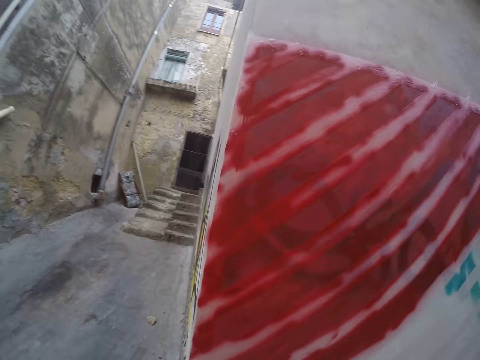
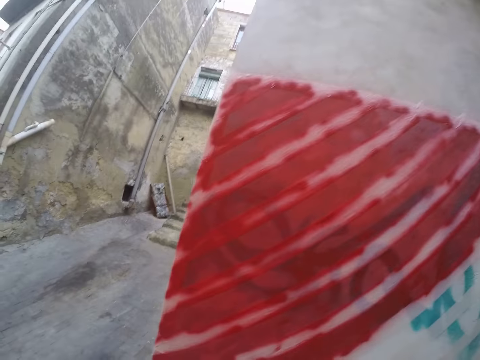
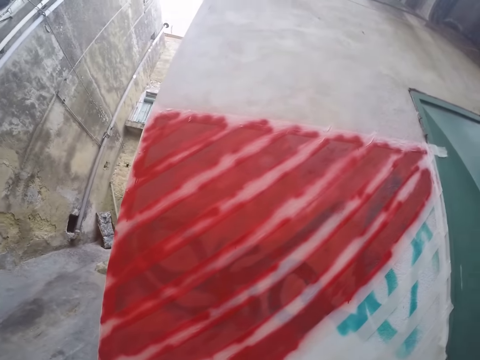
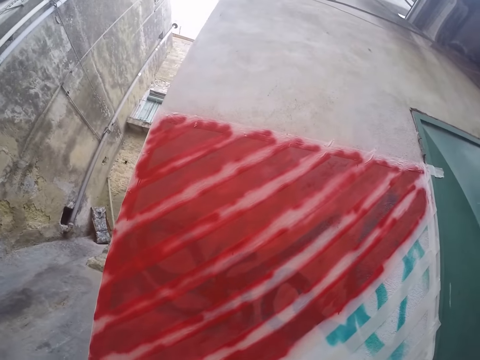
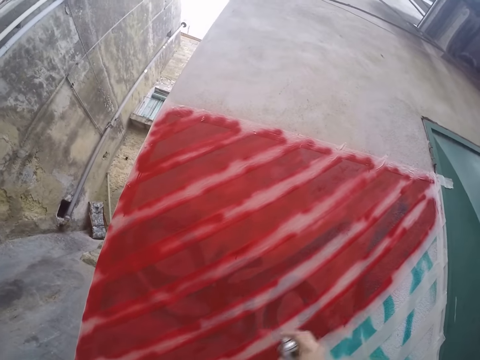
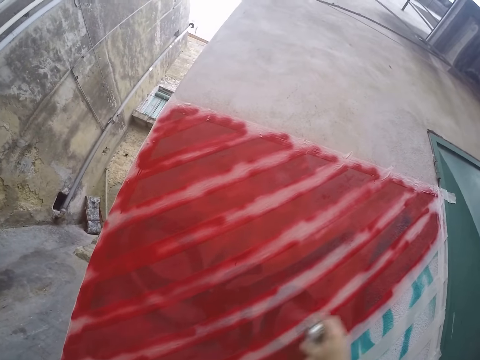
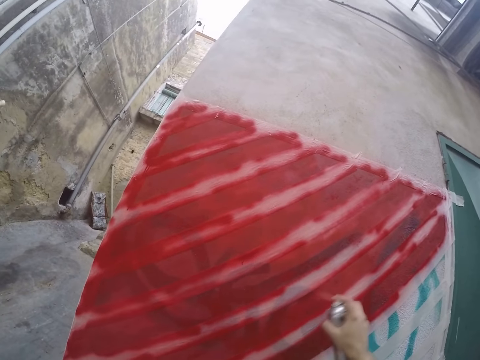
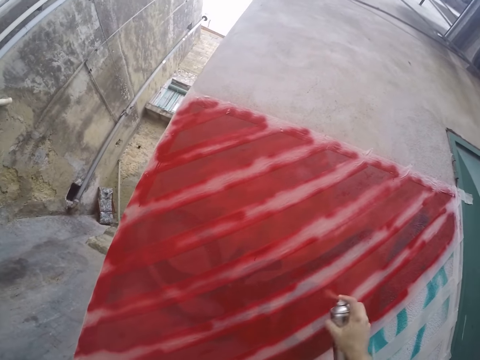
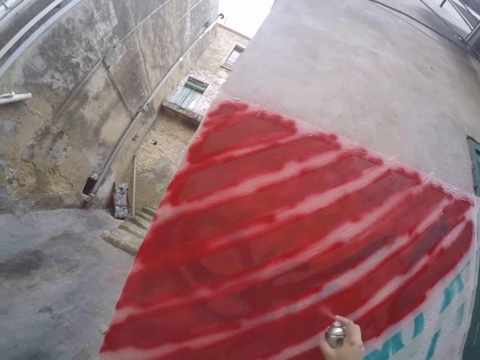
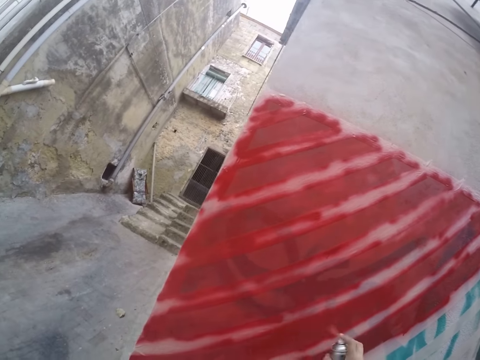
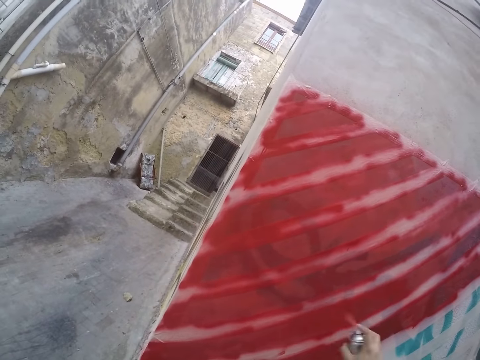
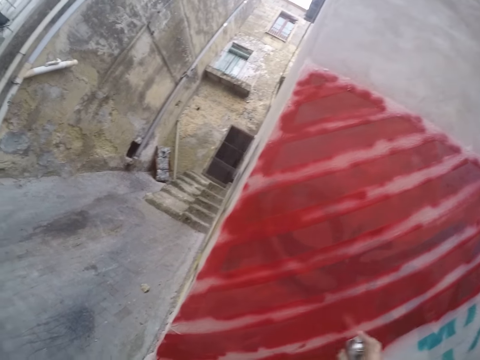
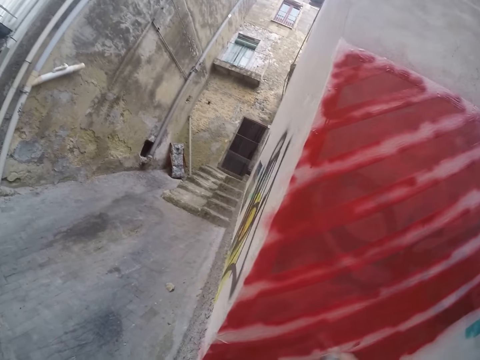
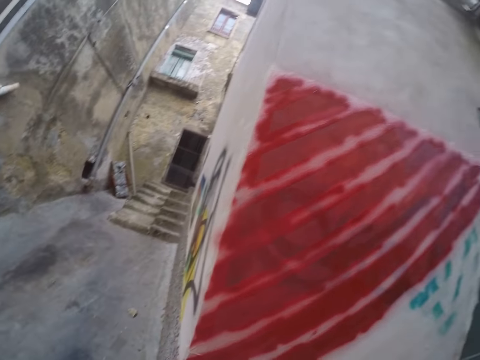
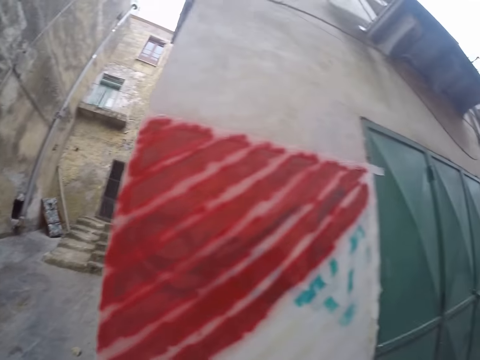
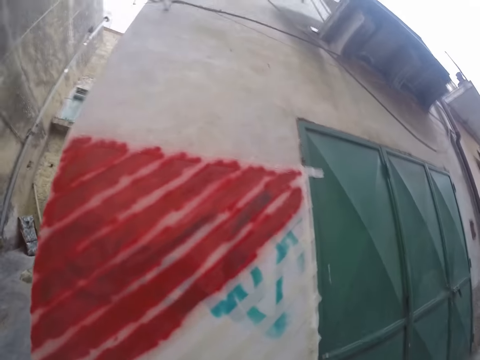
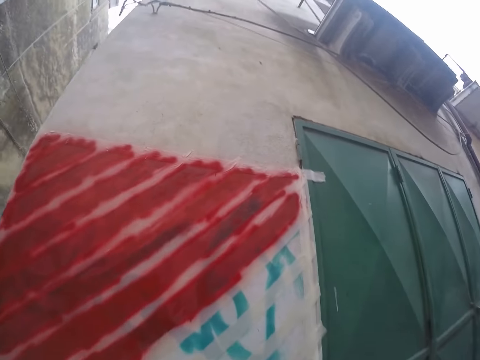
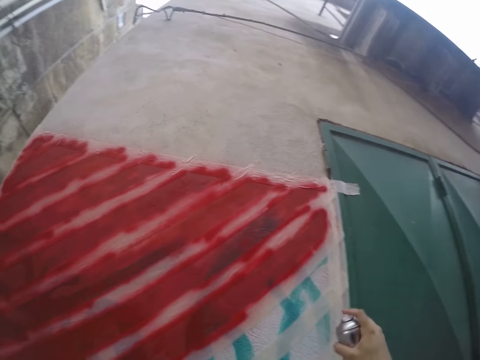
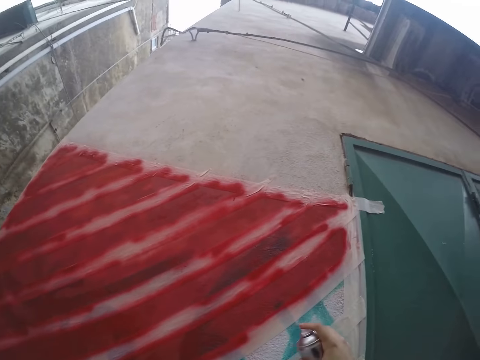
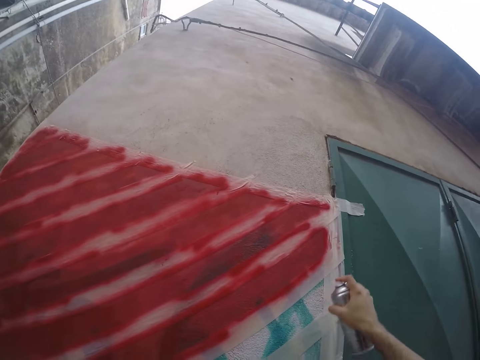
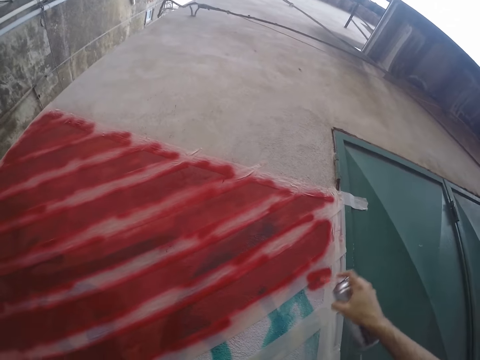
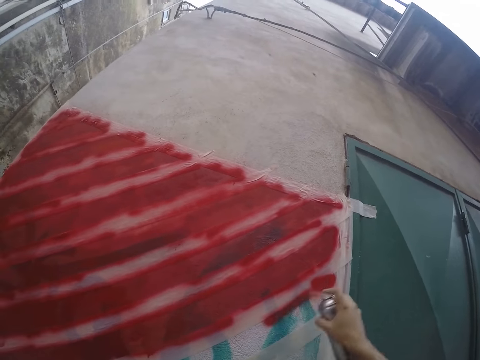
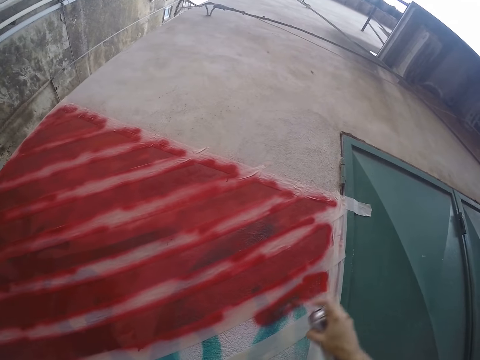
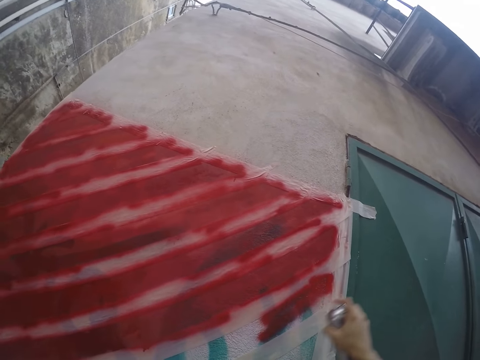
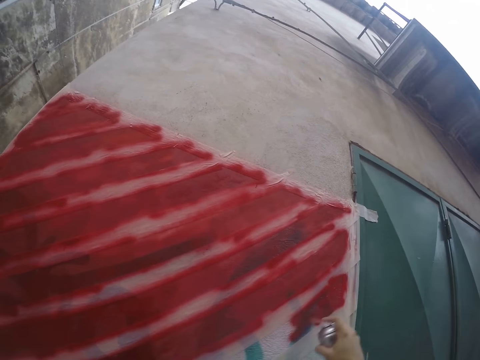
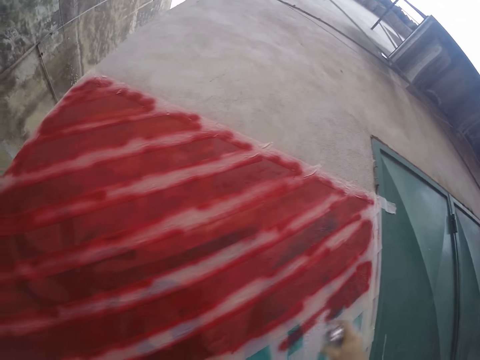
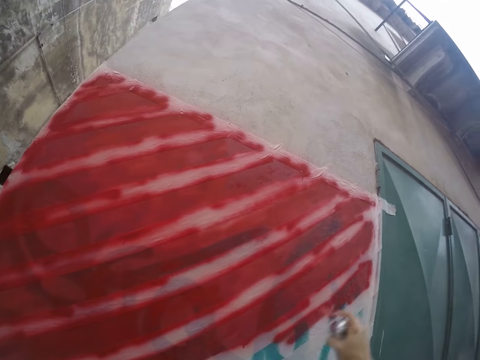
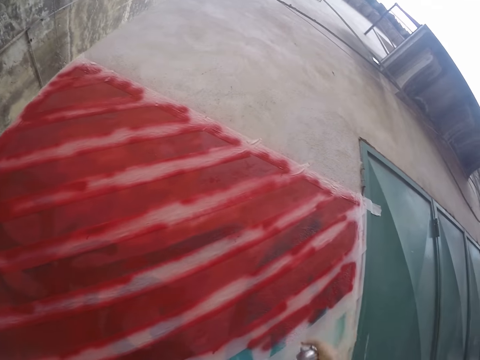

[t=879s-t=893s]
The camera wearer paints the wall red with the spray paint in his right hand. He paints the wall red again.

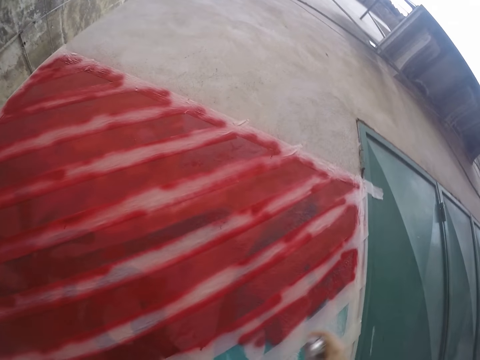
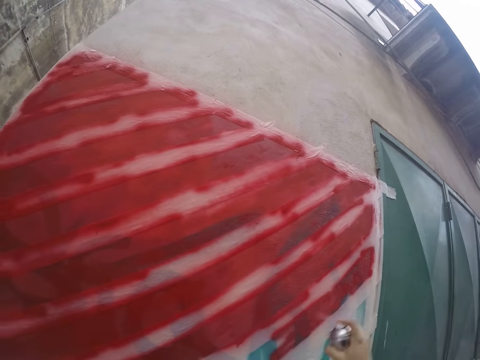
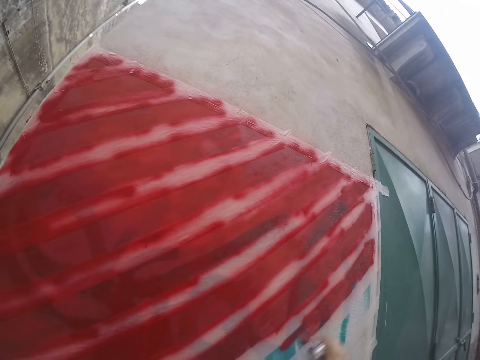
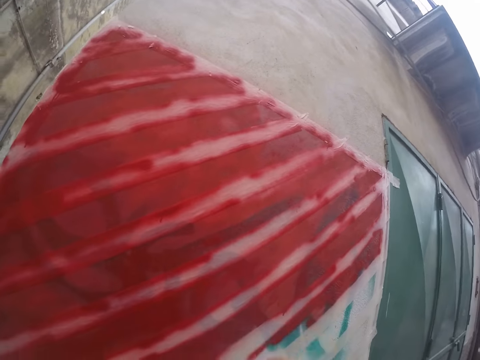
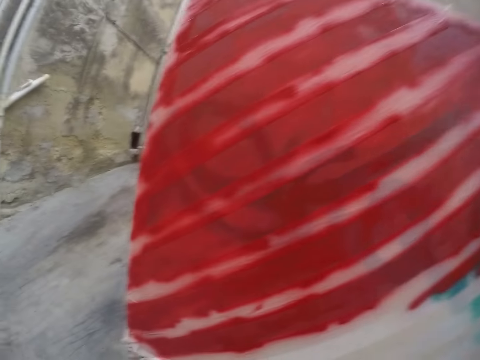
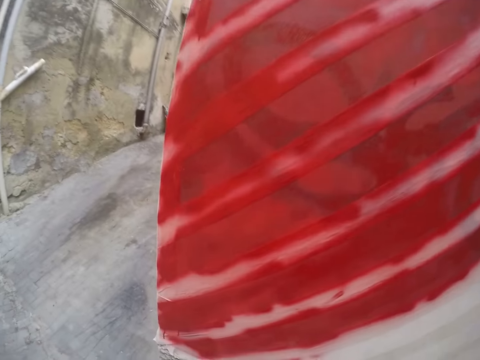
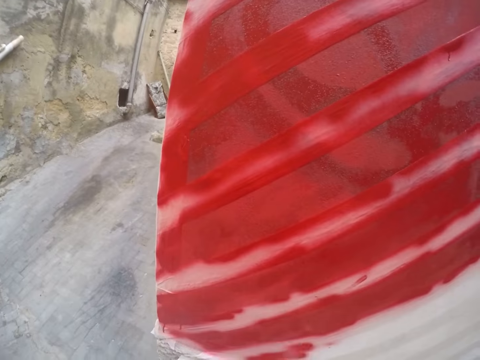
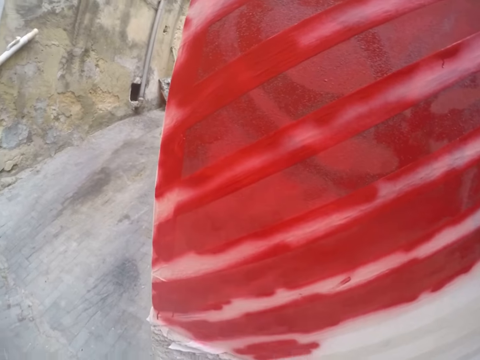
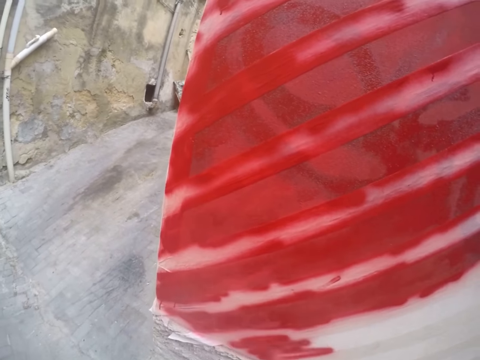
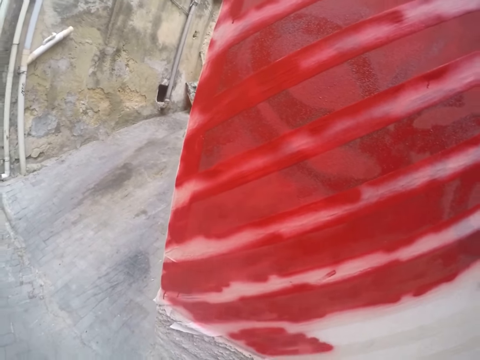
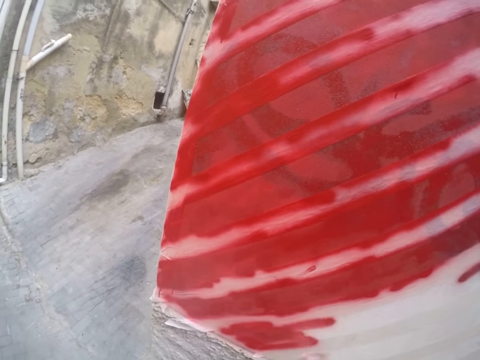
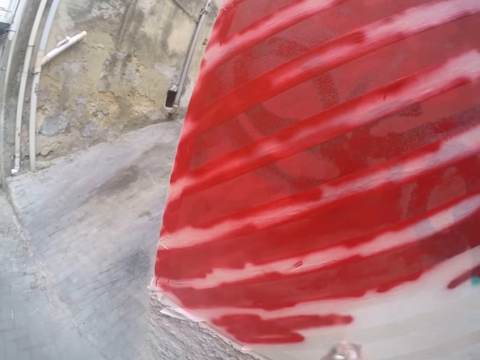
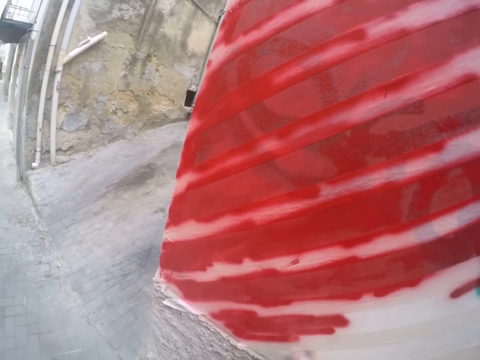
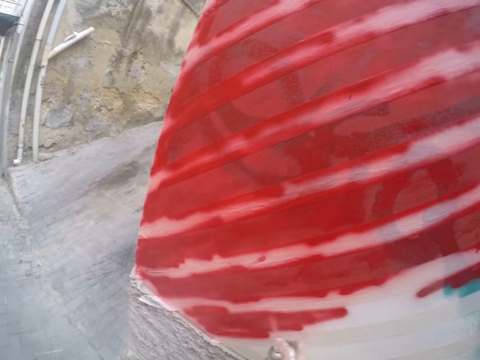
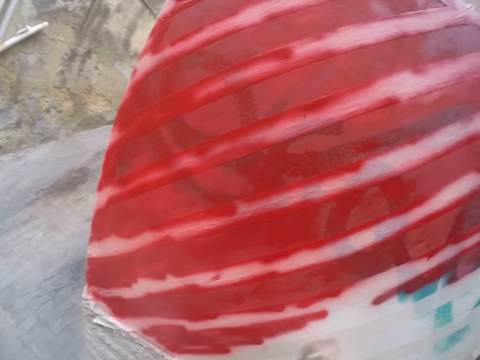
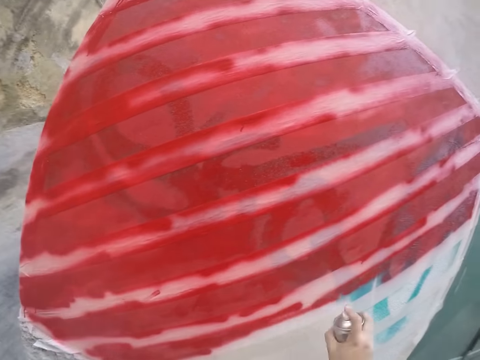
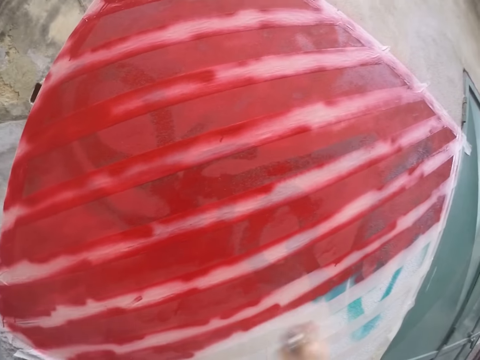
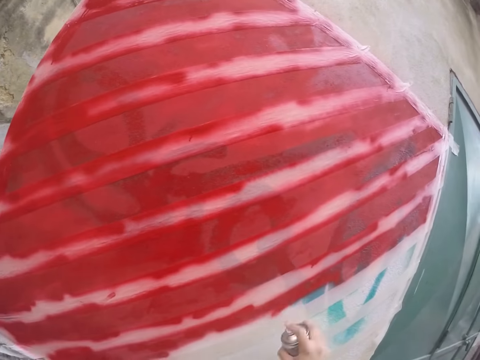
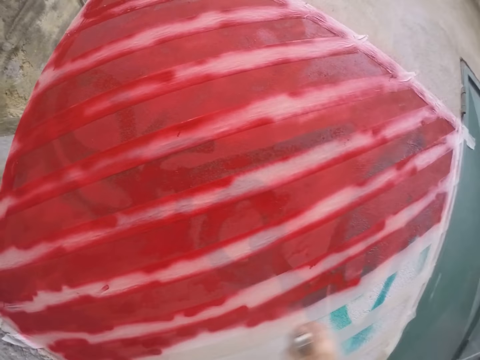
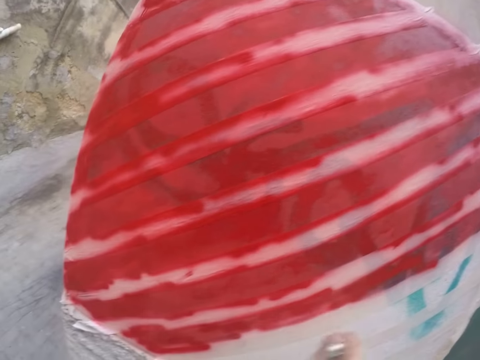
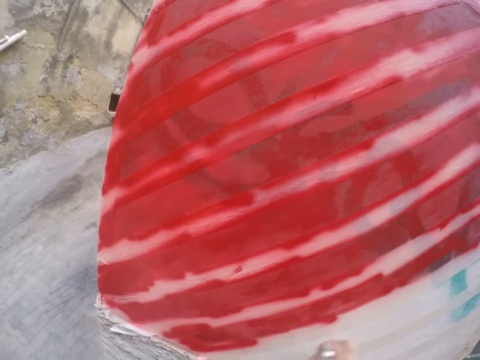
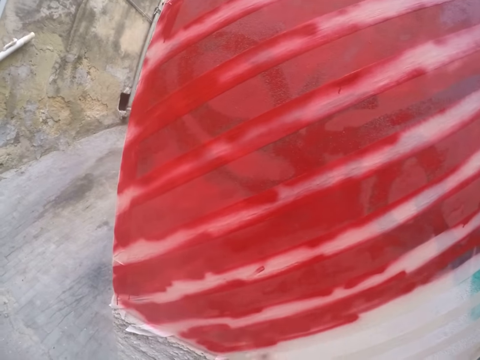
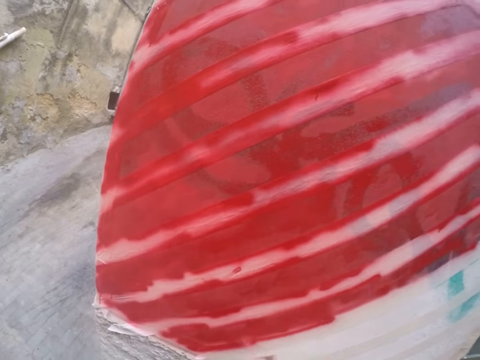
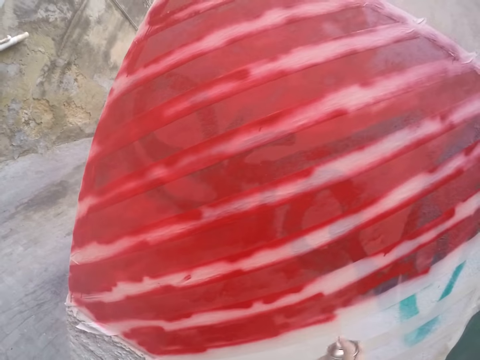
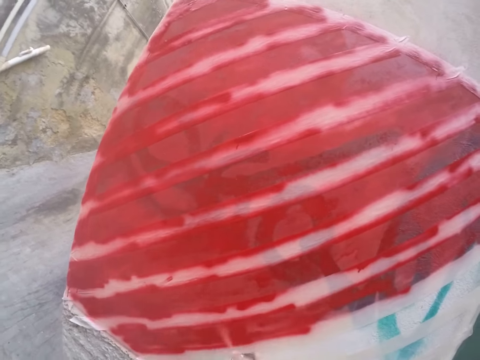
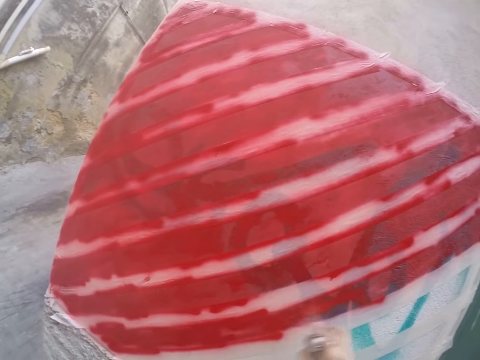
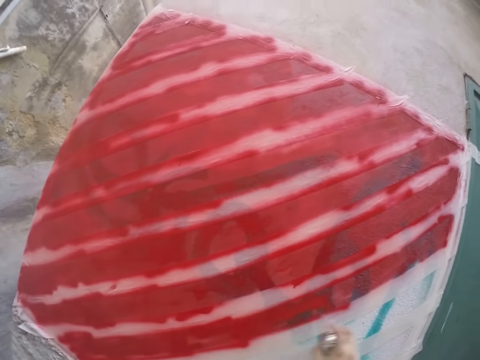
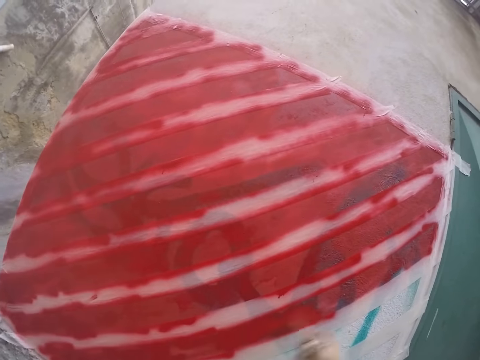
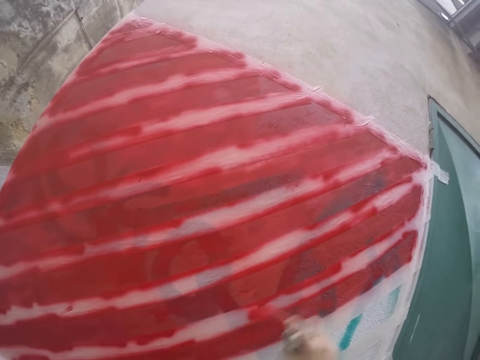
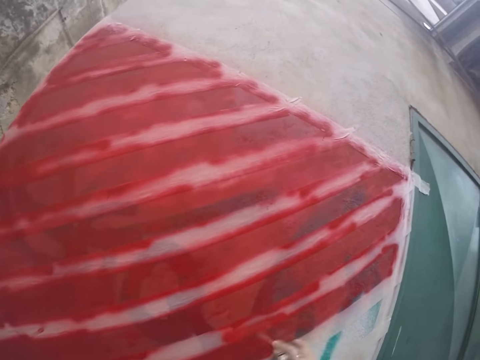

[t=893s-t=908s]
The camera wearer paints the wall red with the spray paint in his right hand.
